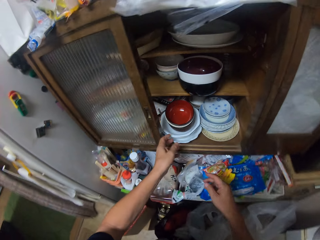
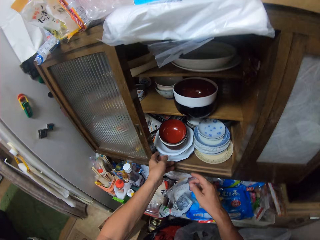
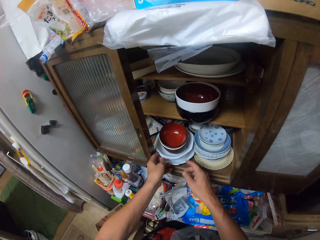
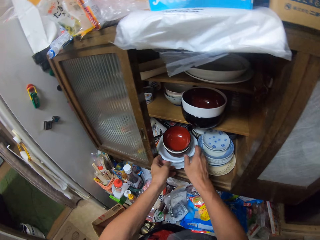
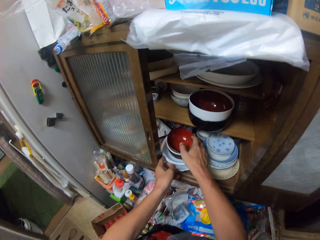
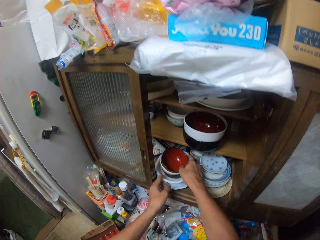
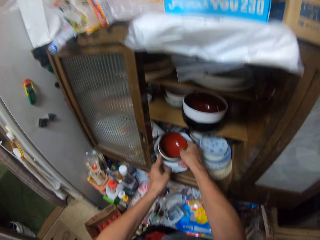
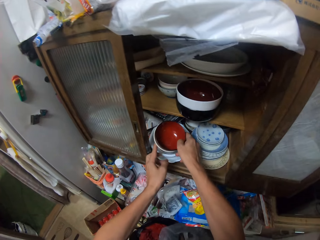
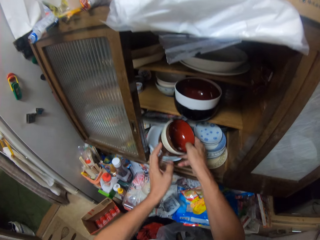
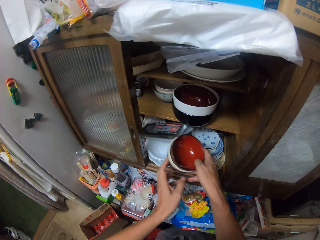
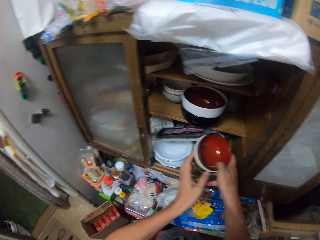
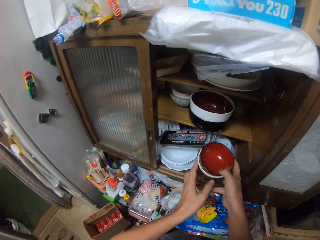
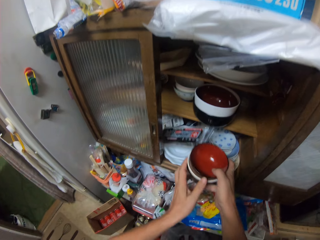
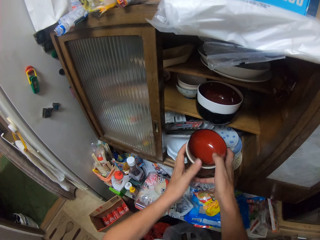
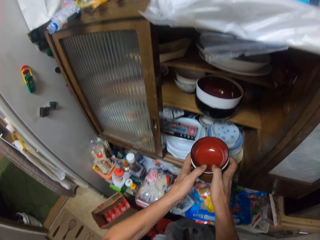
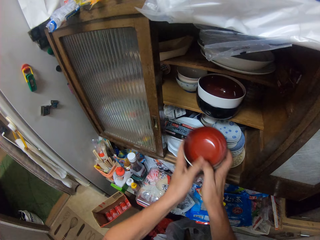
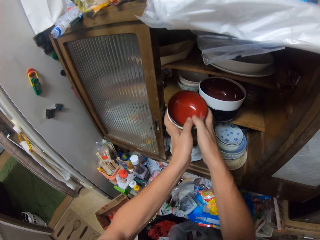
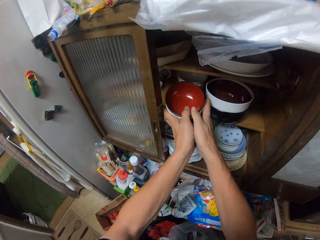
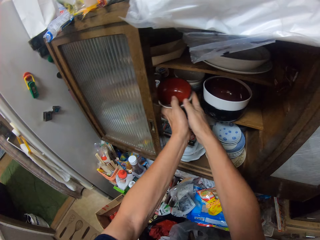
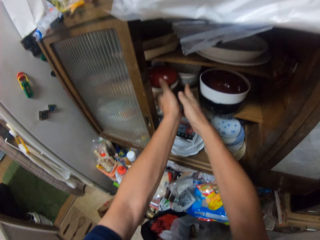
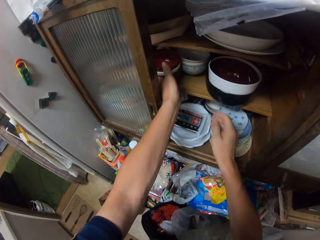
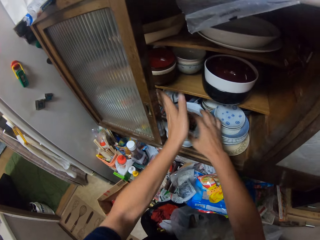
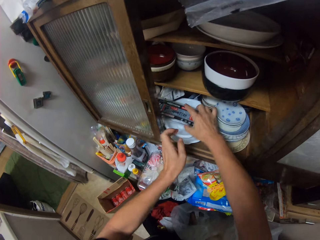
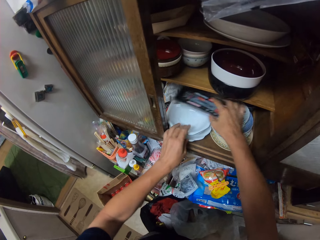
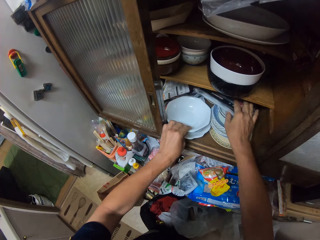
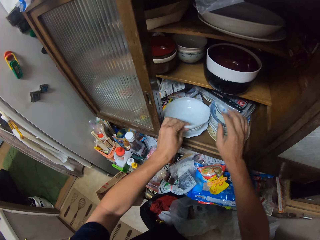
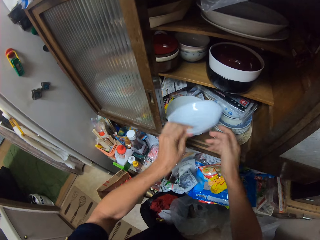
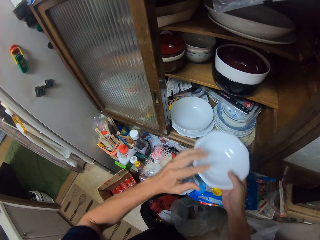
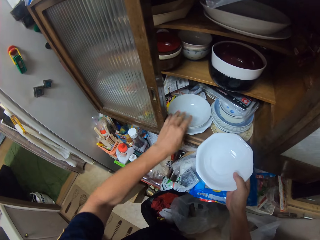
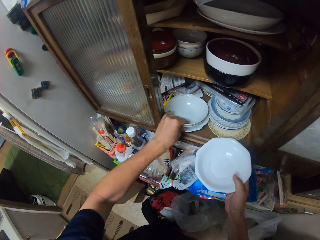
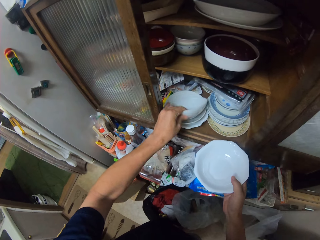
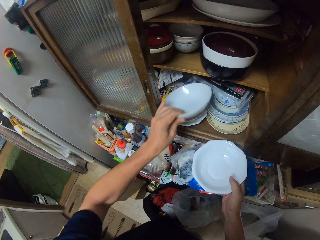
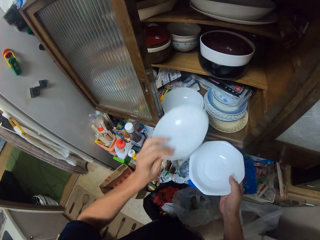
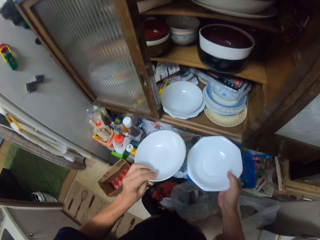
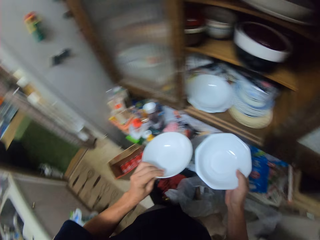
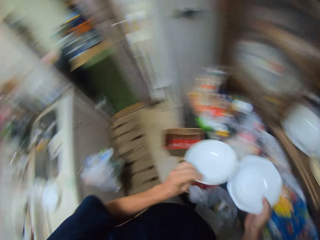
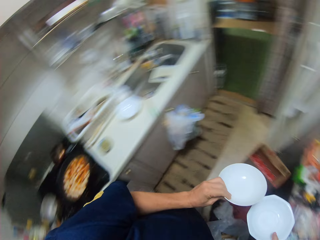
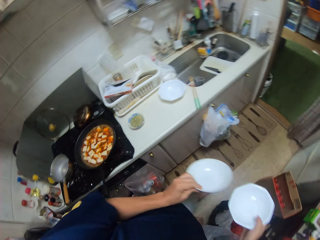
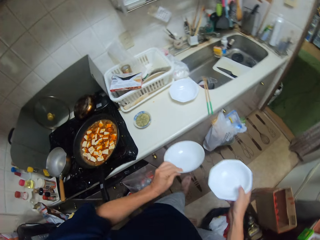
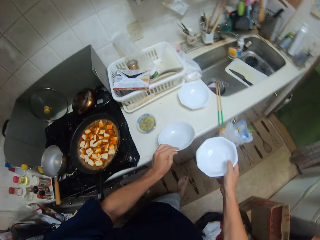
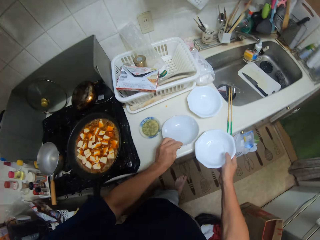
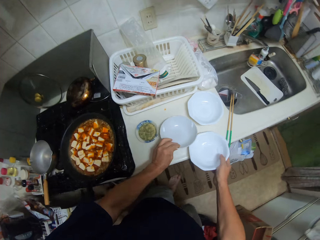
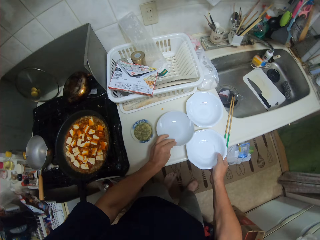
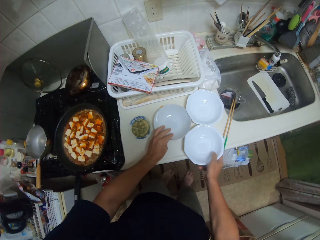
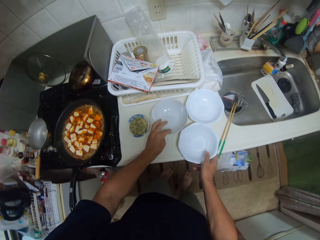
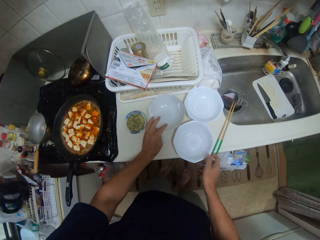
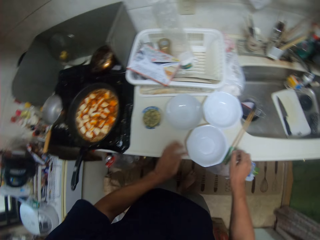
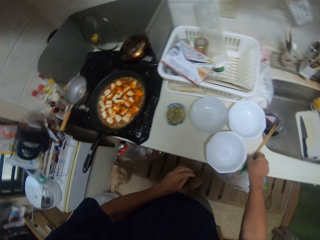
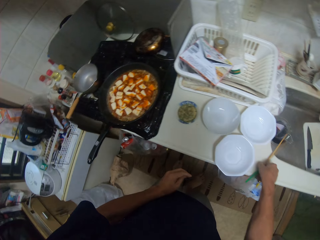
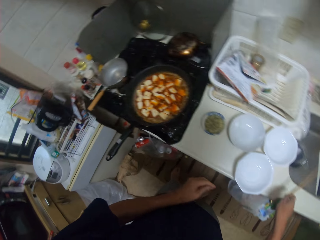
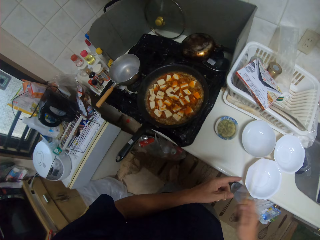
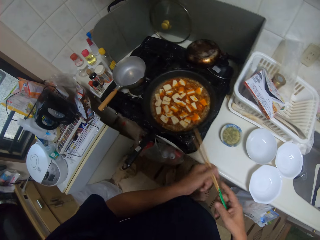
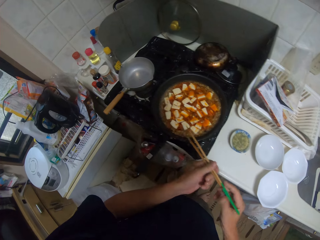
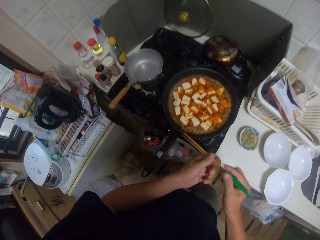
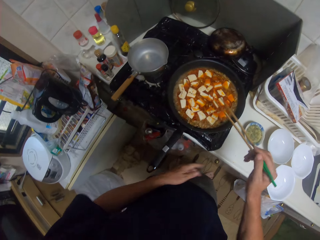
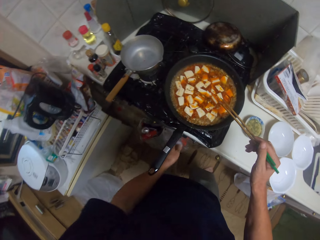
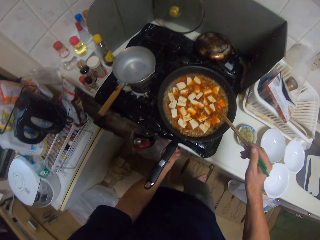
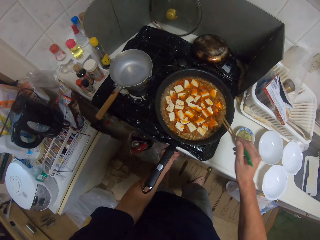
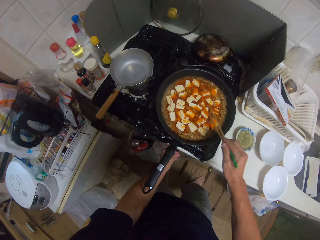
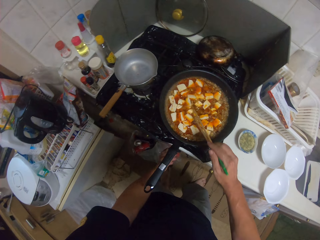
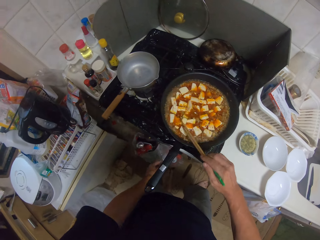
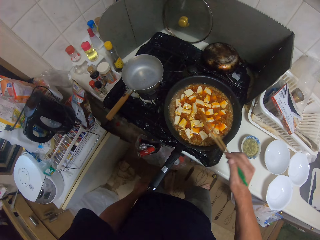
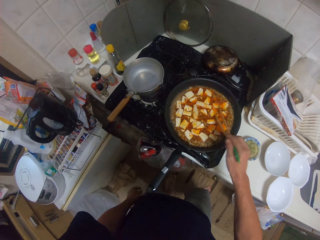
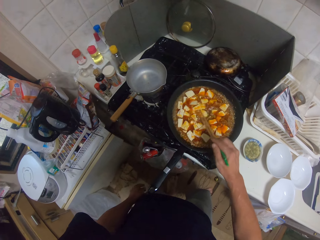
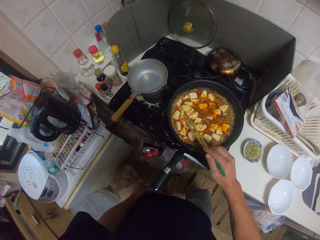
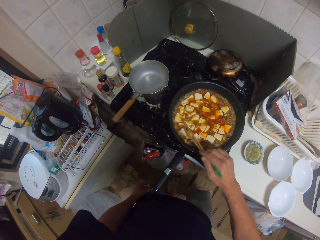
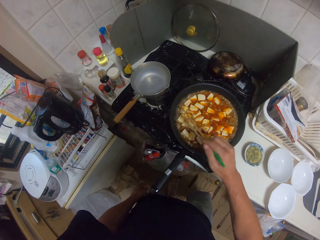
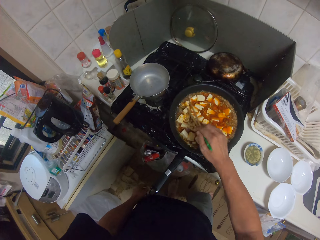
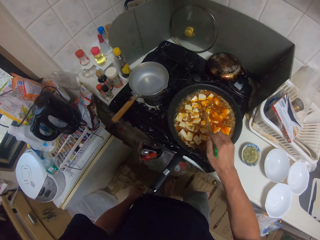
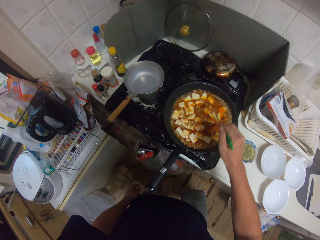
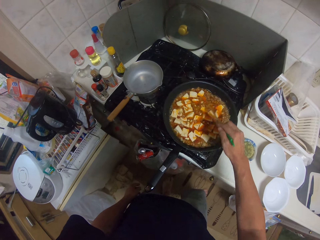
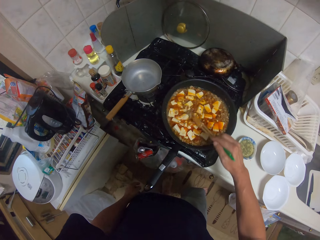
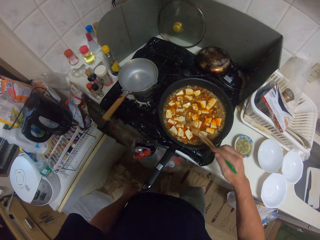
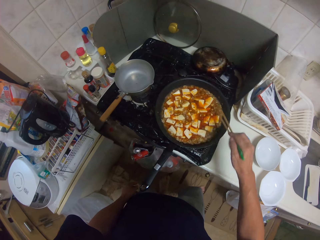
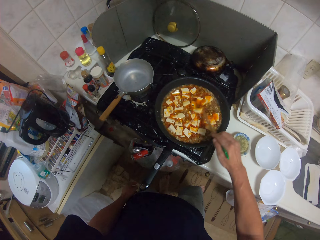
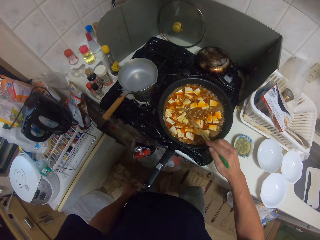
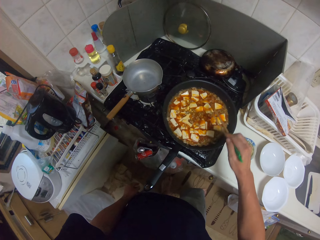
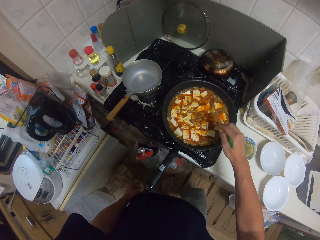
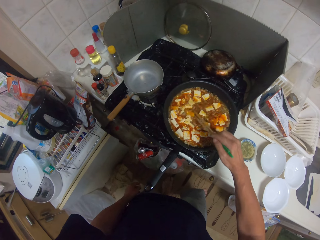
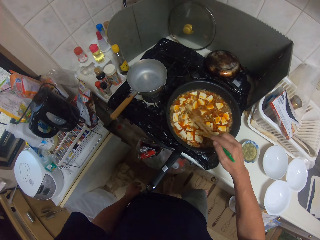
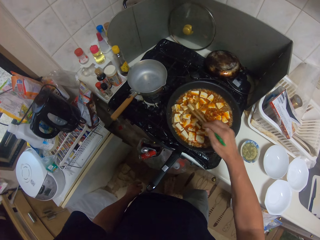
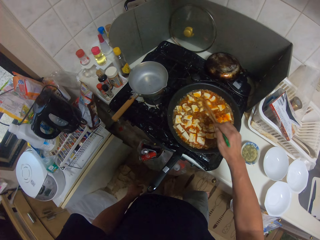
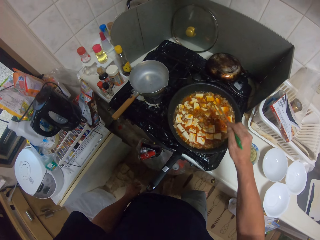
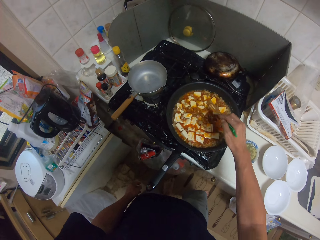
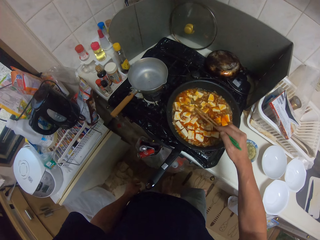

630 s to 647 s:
The camera wearer picks up bowls in a cabinet. They adjust the plates in the cupboard. They put the bowls in the cabinet. They move a pack of something in the cabinet. They pick up a bowl in the cabinet. They pick up another bowl in the cabinet. They turn around and walk around the kitchen. They put the bowls on the countertop. They pick up the chopsticks from the kitchen slab. They hold the chopsticks firmly. They adjust the cooking gas flame. They stir the cheese sauce in a cooking pan with a chopstick.

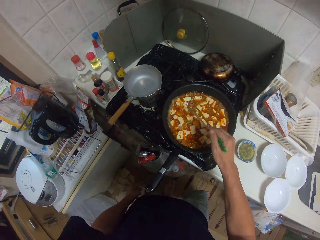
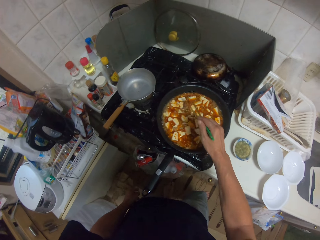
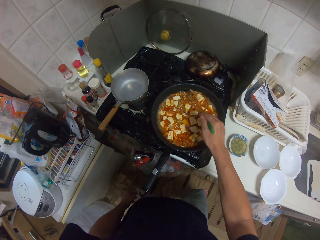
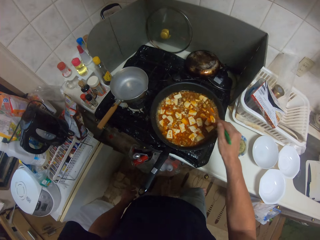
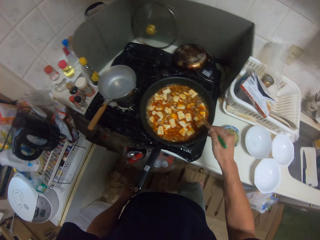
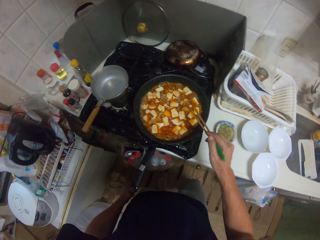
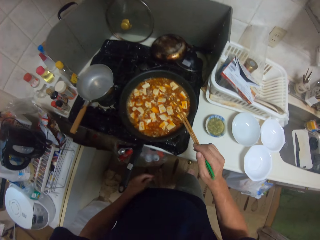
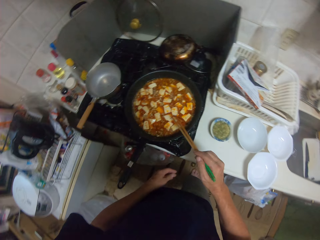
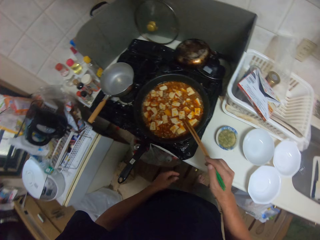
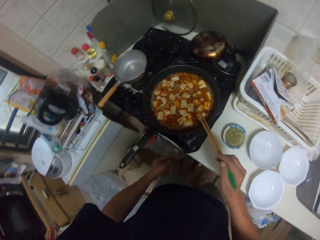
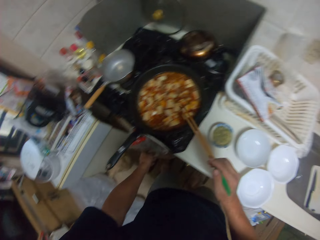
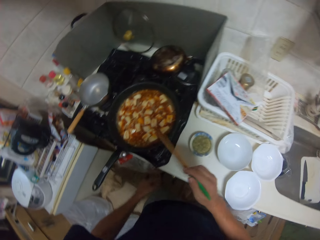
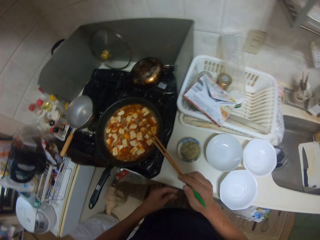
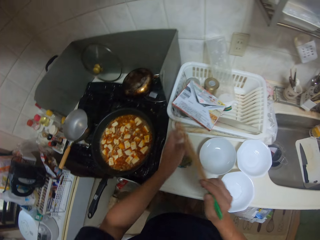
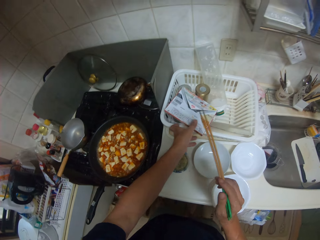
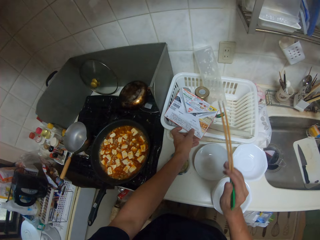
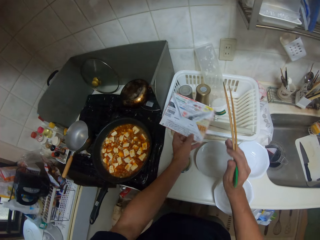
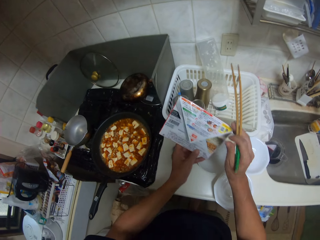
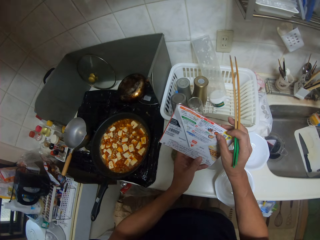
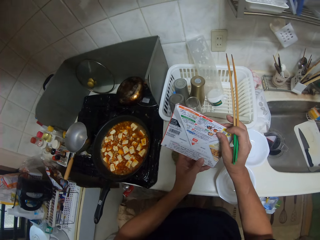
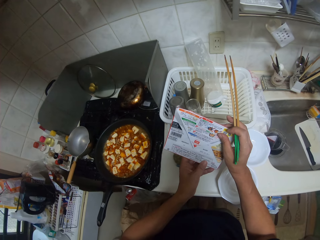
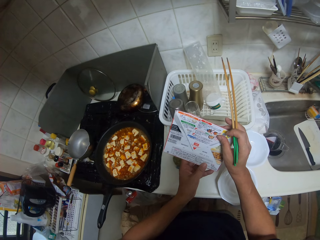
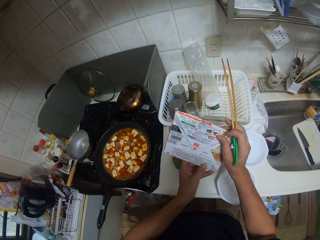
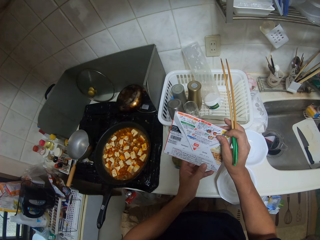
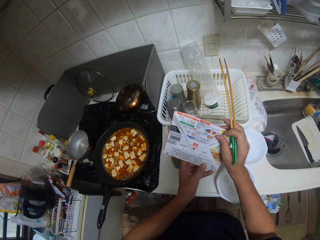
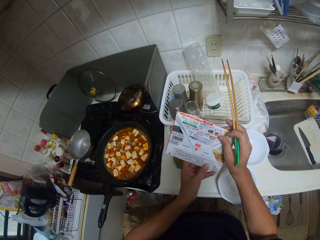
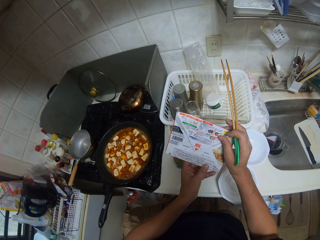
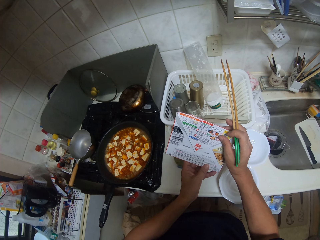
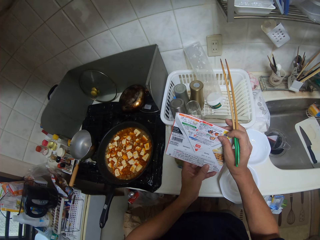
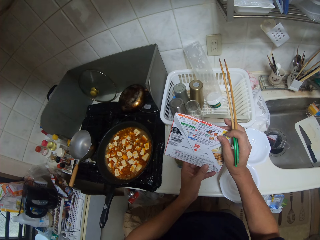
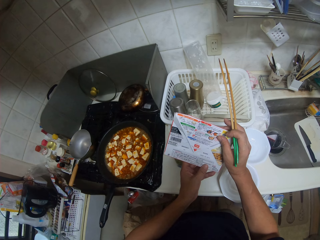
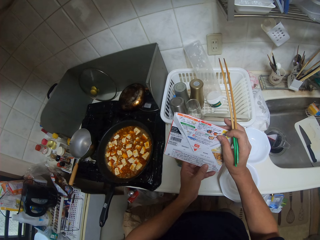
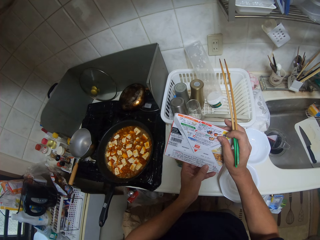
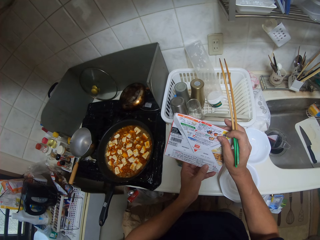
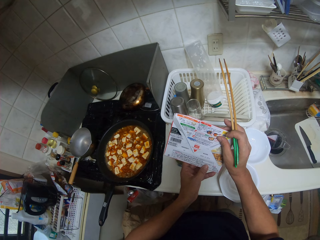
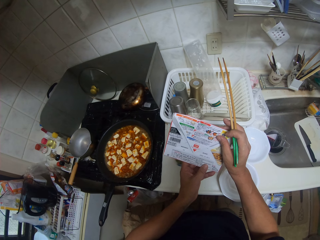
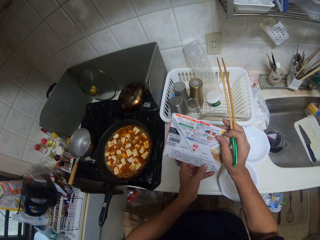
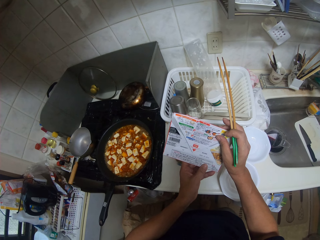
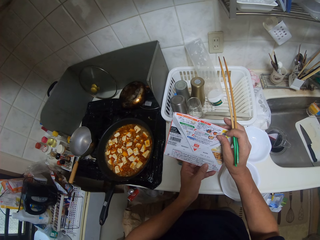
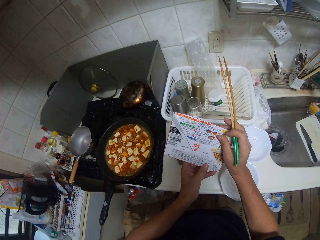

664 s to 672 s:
The camera wearer holds the chopsticks on the pan. They pick a box on a plastic basket. They read the inscription on the pack.
